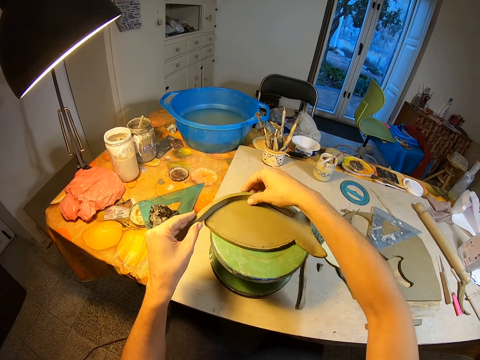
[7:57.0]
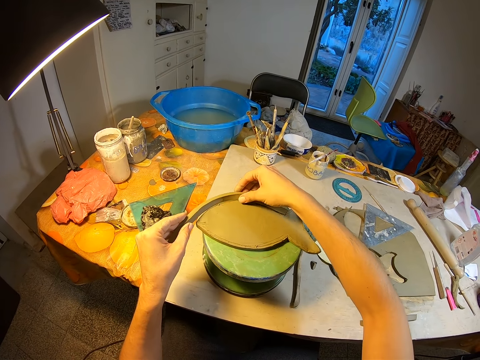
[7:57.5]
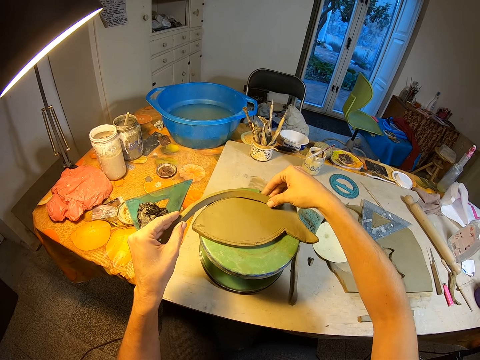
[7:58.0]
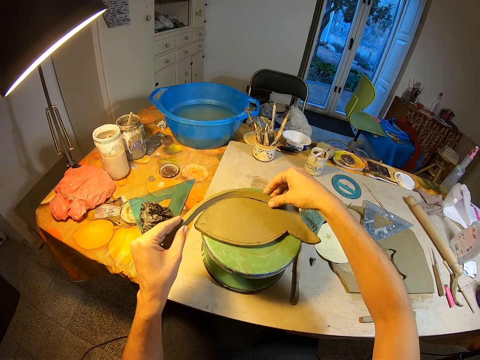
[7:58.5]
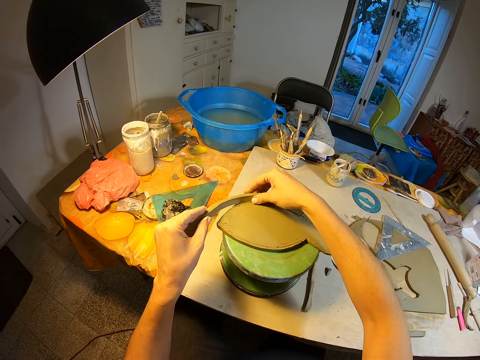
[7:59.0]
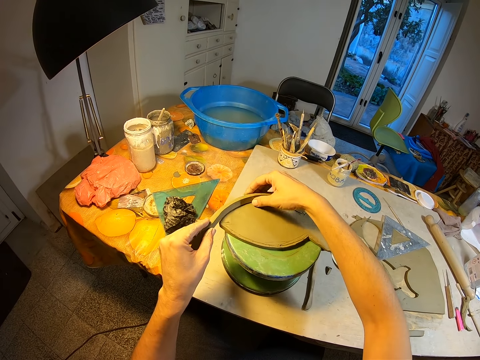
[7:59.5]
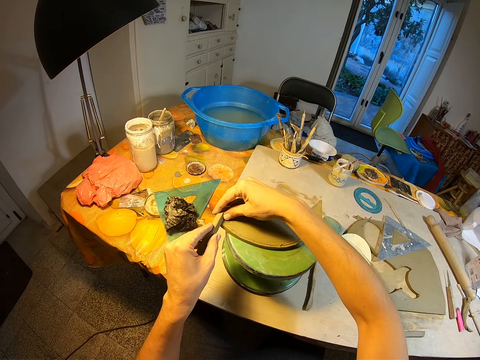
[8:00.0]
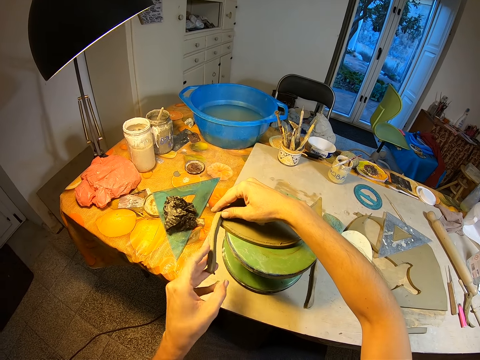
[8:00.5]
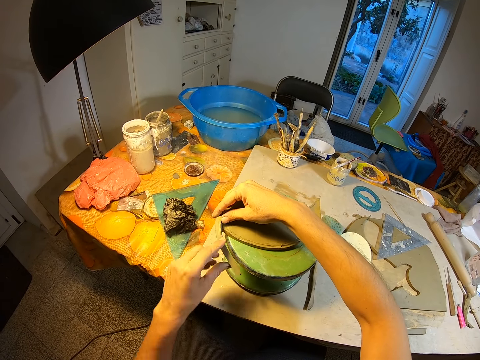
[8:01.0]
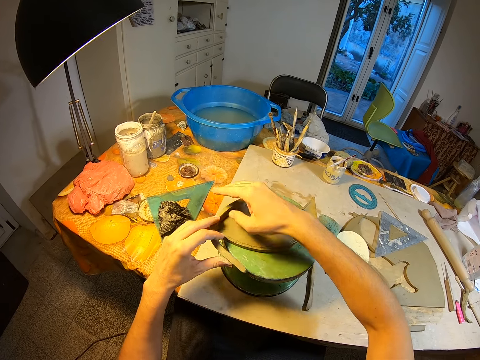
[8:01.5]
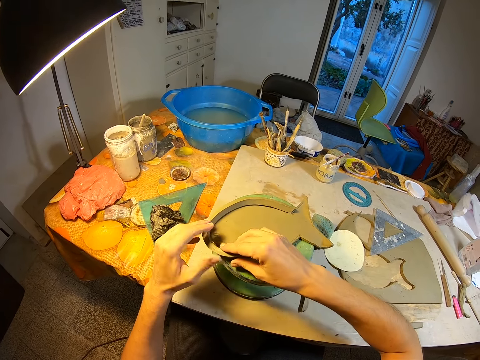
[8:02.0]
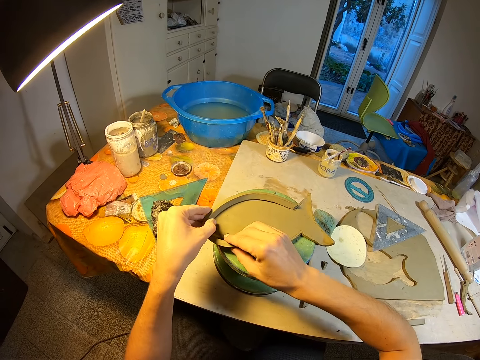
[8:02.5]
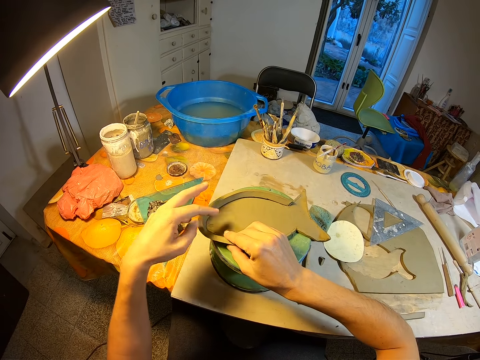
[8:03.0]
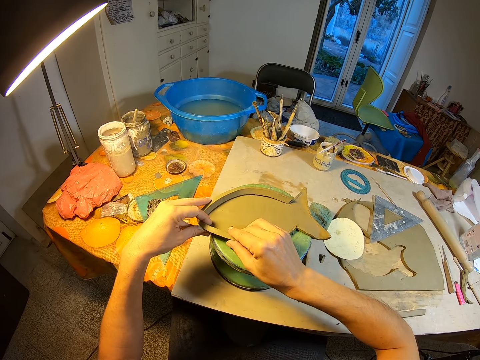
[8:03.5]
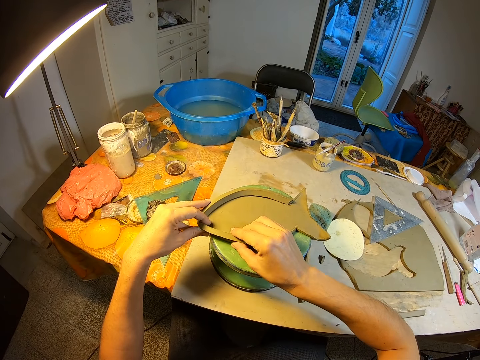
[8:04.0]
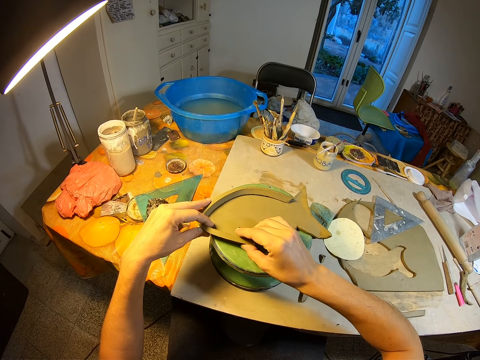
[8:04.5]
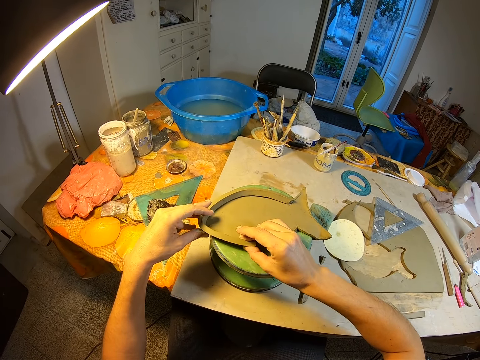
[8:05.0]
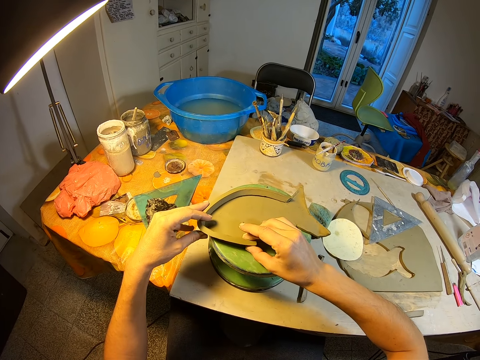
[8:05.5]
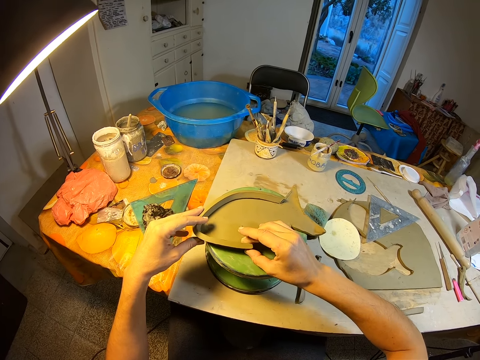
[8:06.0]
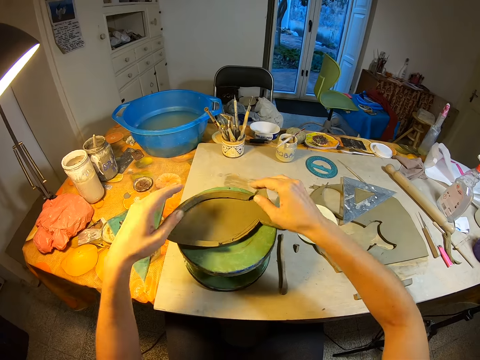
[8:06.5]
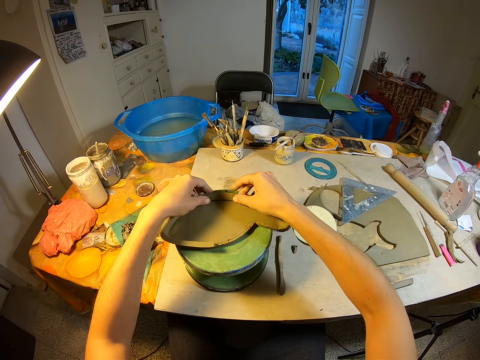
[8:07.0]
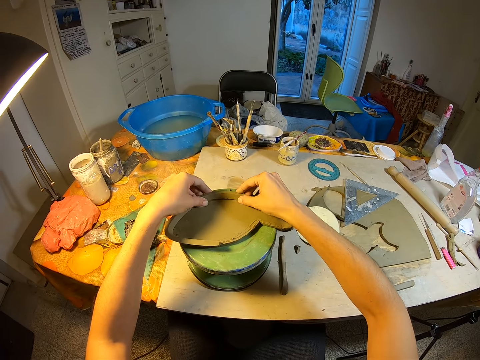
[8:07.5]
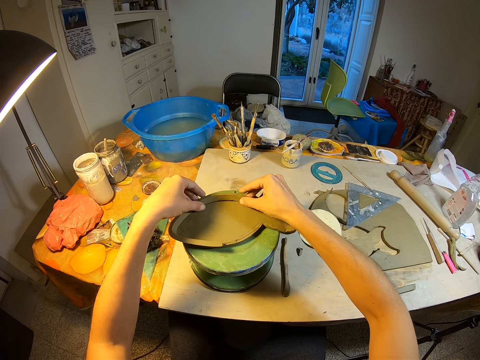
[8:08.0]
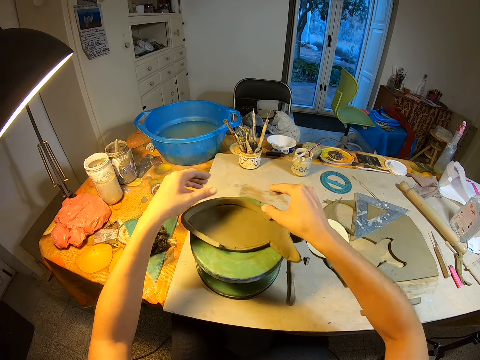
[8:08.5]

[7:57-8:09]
The camera wearer holds the clay mold on the clay mold on the revolving seat on the table with her left hand. She holds the clay mold on the clay mold on the revolving seat on the table with both hands. She holds the clay mold on the clay mold on the revolving seat on the table with her left hand. She holds the clay mold on the clay mold on the revolving seat on the table with both hands. She holds the clay mold on the clay mold on the revolving seat on the table with her left hand. She holds the clay mold on the clay mold on the revolving seat on the table with both hands. She holds the clay mold on the clay mold on the revolving seat on the table with her left hand. She holds the clay mold on the clay mold on the revolving seat on the table with both hands. She holds the clay mold on the clay mold on the revolving seat on the table with her left hand. She holds the clay mold on the clay mold on the revolving seat on the table with both hands. She holds the clay mold on the clay mold on the revolving seat on the table with her right hand. She holds the clay mold on the clay mold on the revolving seat on the table with both hands.

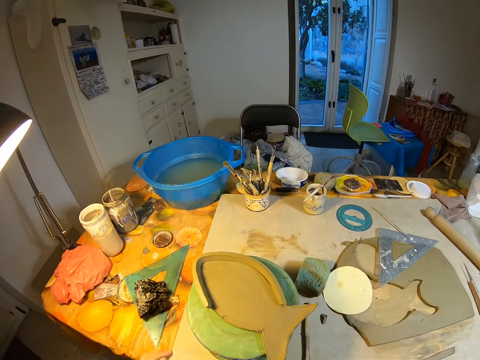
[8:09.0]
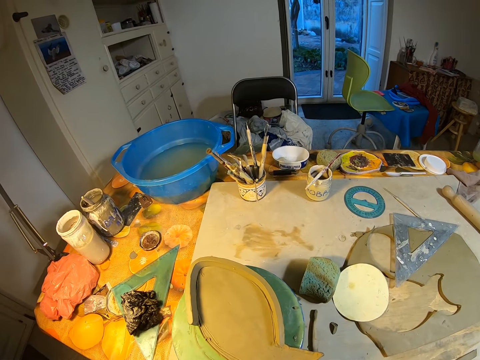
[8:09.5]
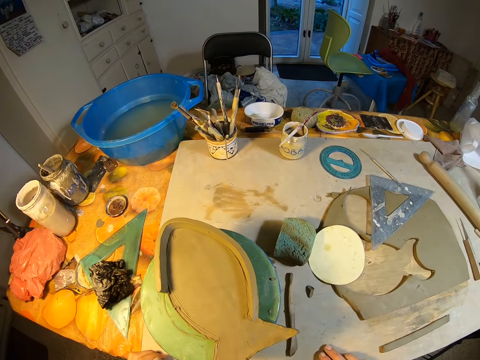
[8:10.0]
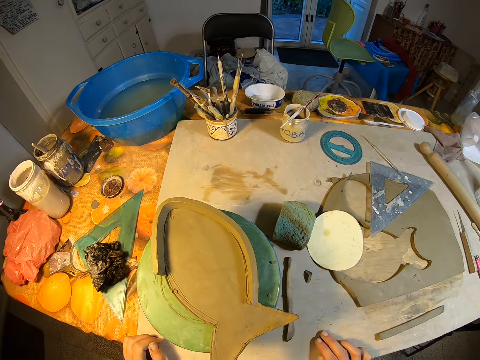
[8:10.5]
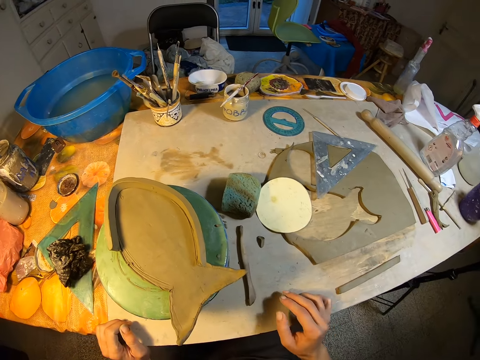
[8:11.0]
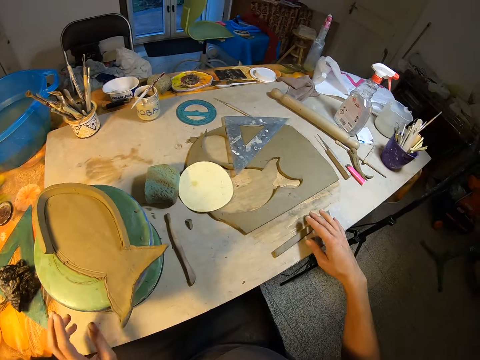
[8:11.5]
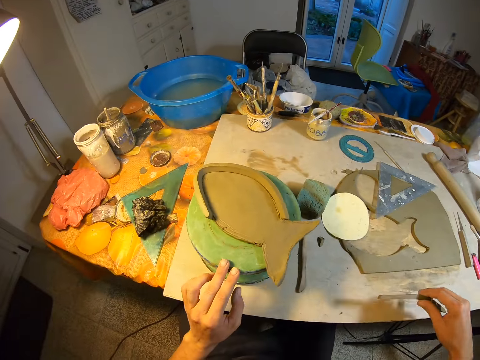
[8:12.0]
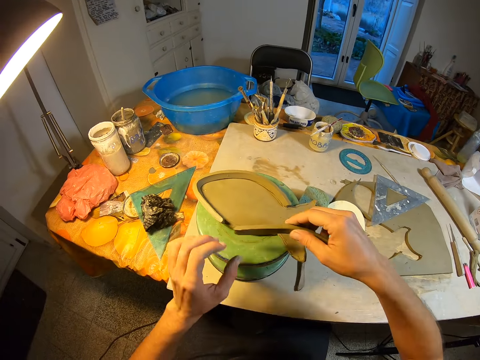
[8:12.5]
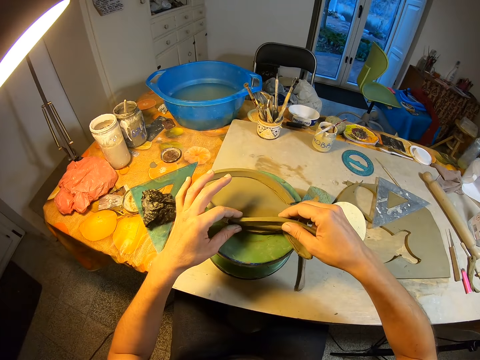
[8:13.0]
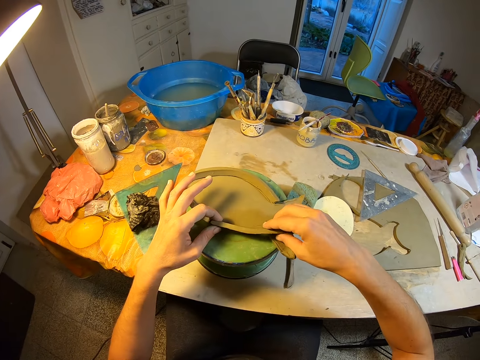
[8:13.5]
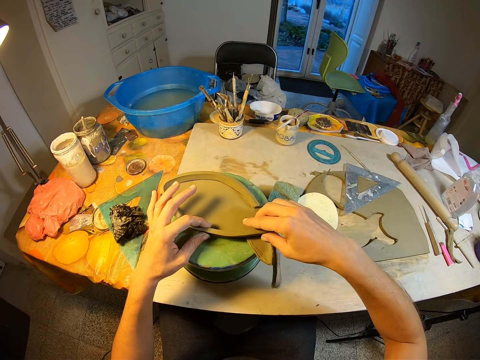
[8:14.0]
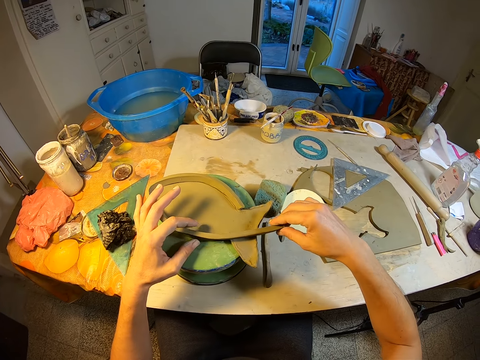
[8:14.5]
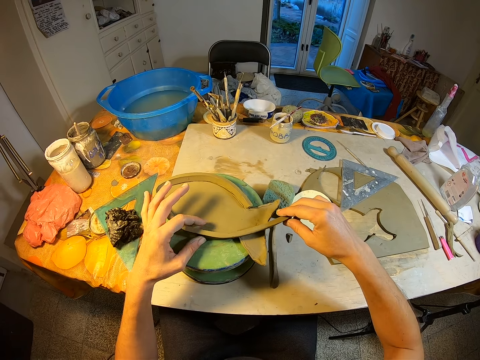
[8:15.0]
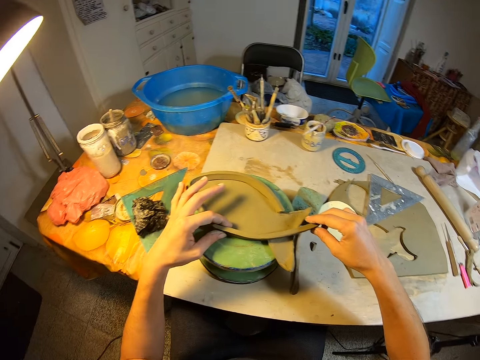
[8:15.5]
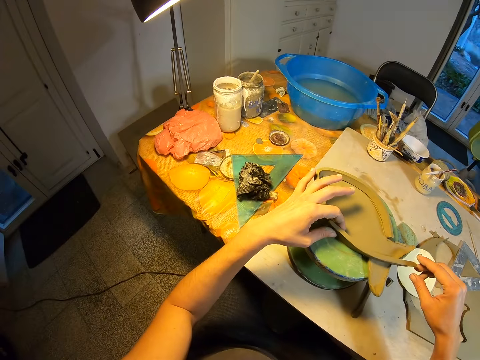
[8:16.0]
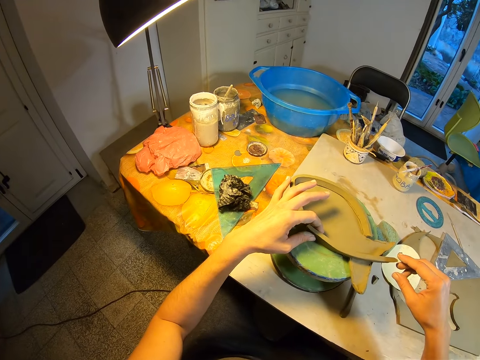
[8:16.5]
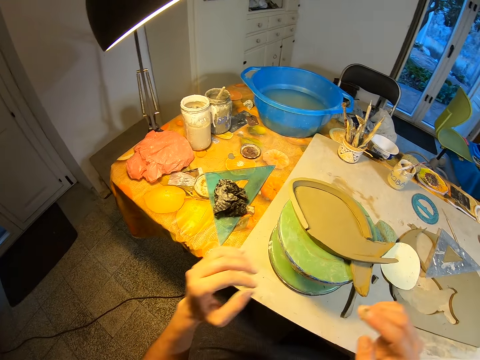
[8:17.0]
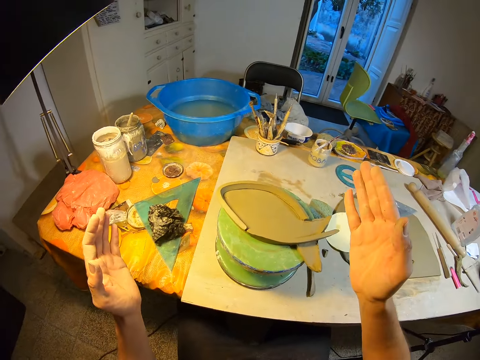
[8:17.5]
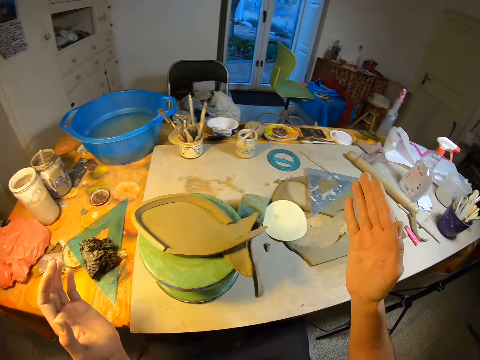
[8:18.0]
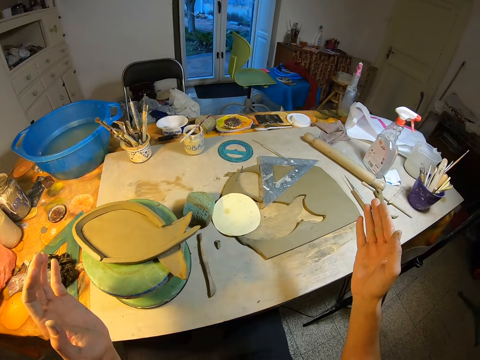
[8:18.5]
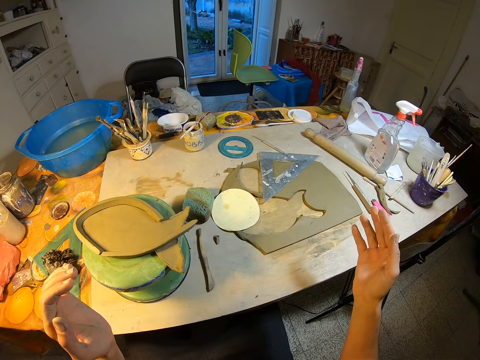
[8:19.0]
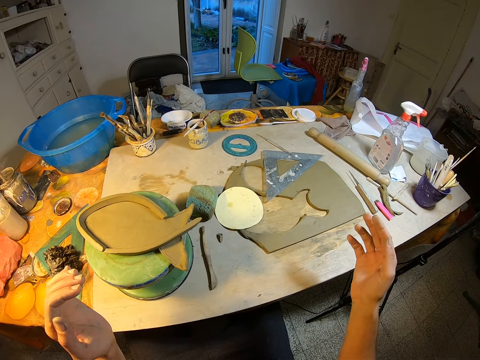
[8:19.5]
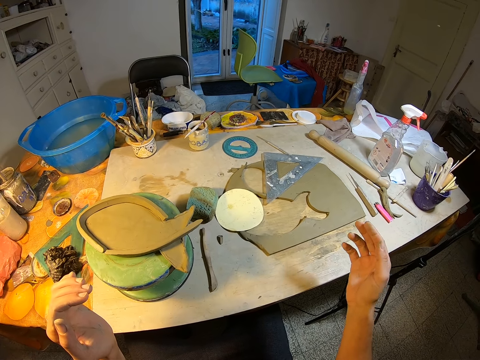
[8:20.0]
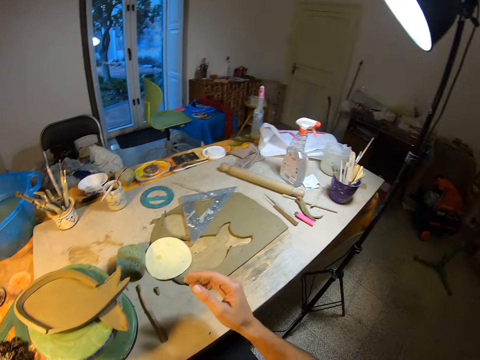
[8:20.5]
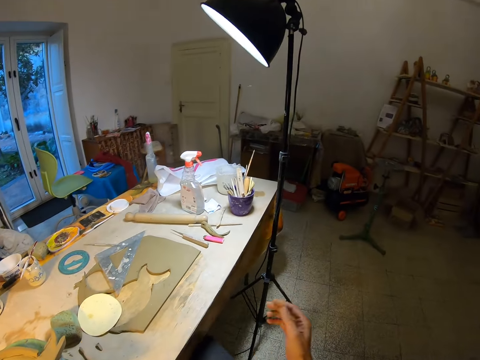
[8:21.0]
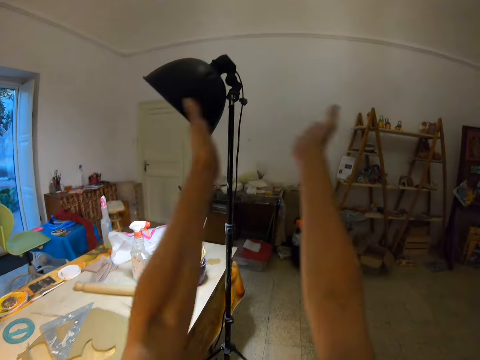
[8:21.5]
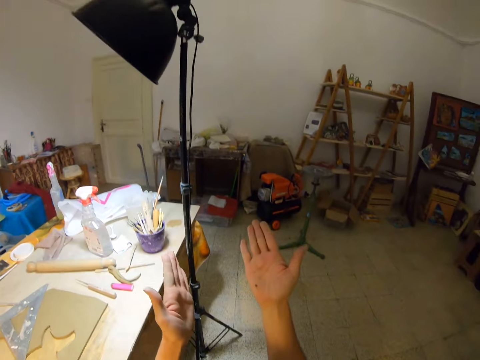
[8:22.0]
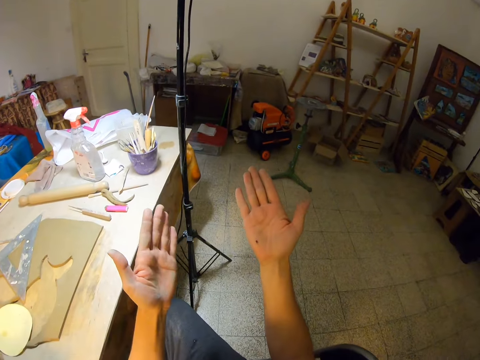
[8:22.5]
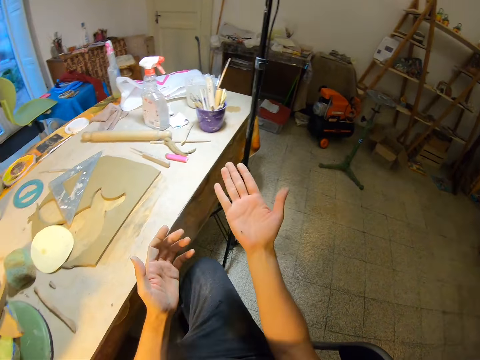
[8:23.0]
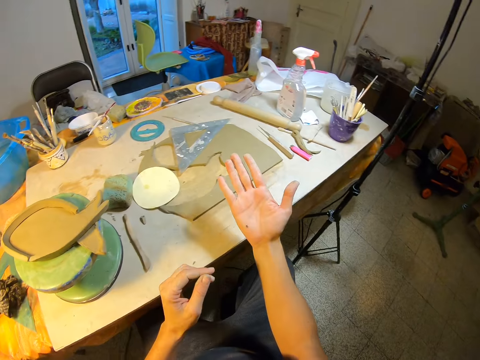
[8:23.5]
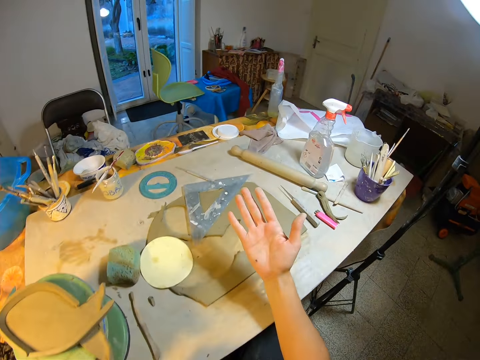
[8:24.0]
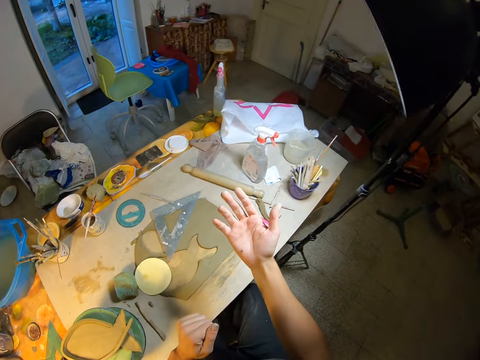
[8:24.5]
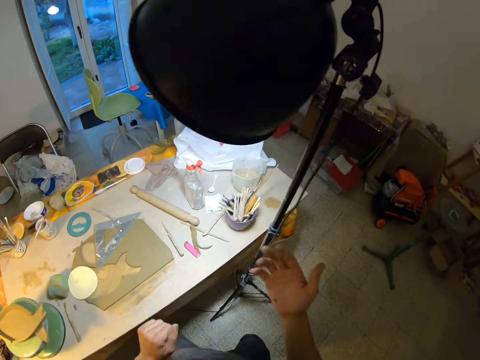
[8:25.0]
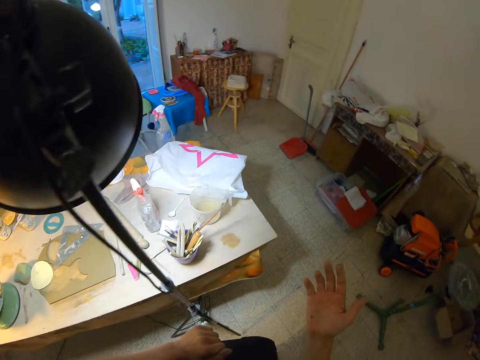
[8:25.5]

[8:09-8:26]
The camera wearer touches the revolving seat on the table with her left hand. She rotates the revolving seat on the table with her left hand. She lifts the clay mold on the table with her right hand. She holds the clay mold with both hands. She places the clay mold in both hands on the clay mold on the revolving seat on the table. She fixes the piece of wet clay on the art. She holds the clay mold on the clay mold on the revolving seat on the table with her left hand. She holds the clay mold on the clay mold on the revolving seat on the table with both hands. She kills a bug with both hands. She stares at the insect on her right hand. She stands from the chair.
